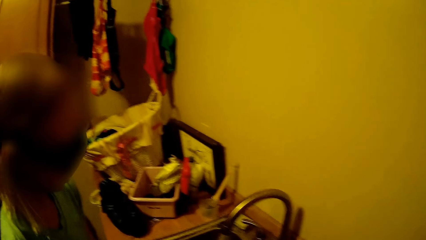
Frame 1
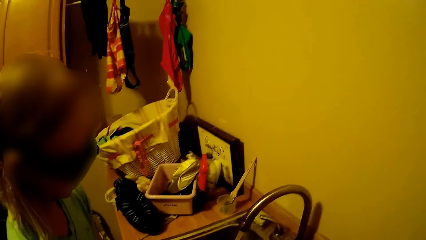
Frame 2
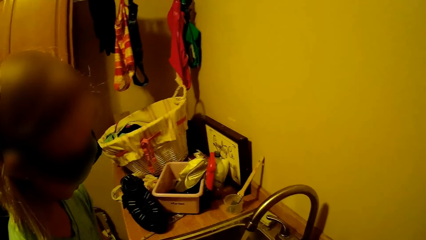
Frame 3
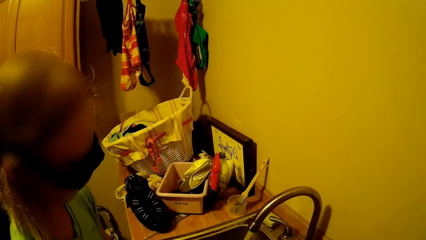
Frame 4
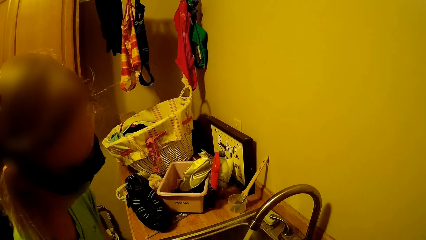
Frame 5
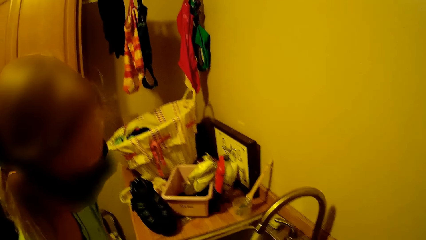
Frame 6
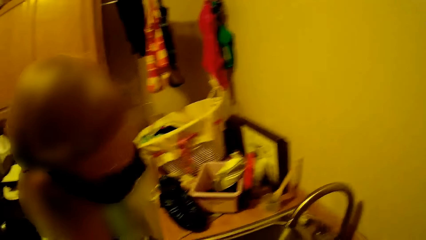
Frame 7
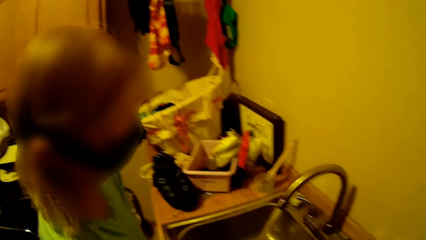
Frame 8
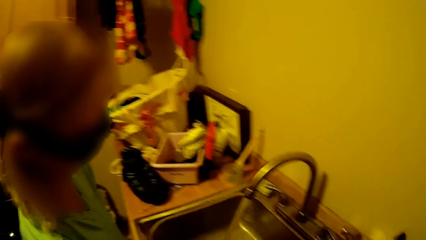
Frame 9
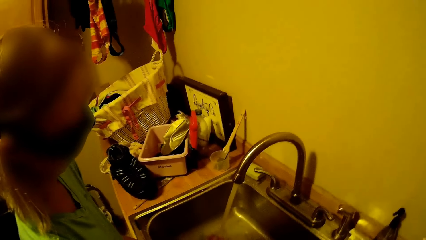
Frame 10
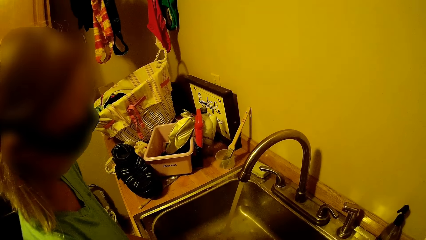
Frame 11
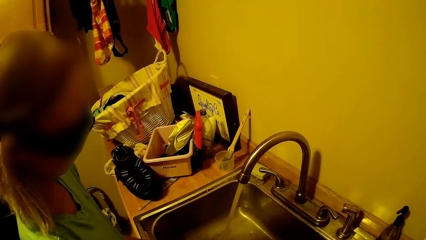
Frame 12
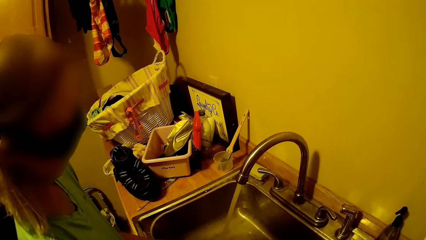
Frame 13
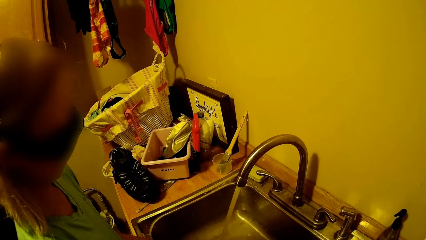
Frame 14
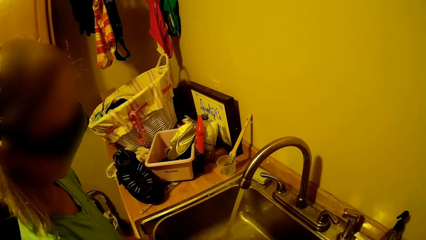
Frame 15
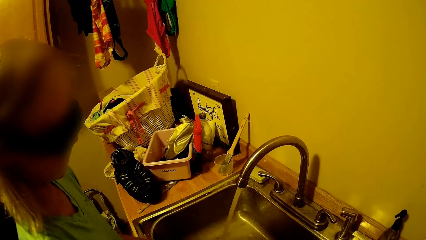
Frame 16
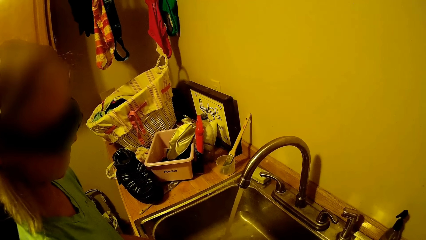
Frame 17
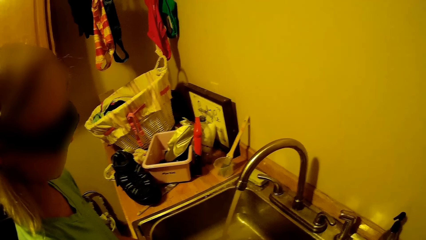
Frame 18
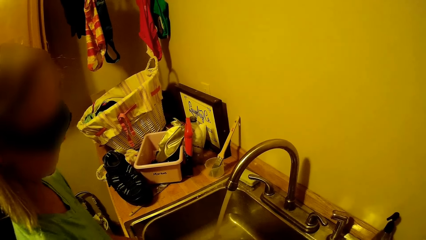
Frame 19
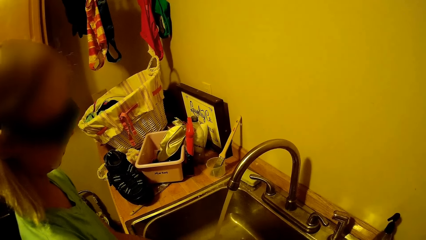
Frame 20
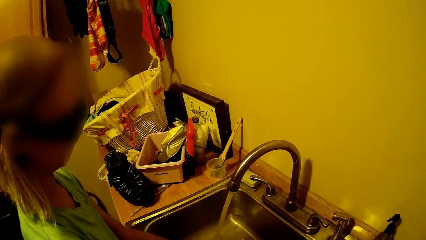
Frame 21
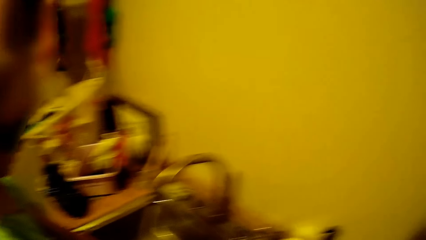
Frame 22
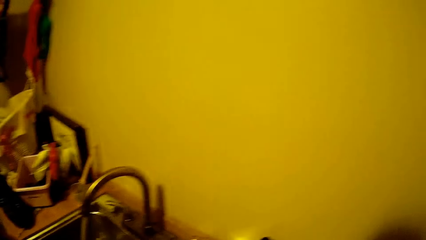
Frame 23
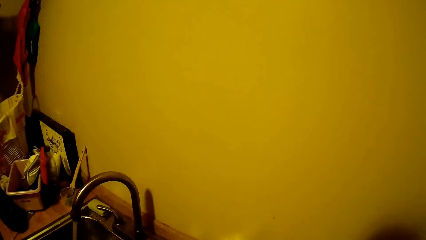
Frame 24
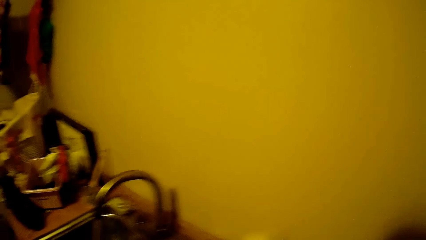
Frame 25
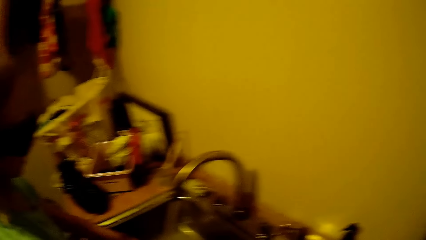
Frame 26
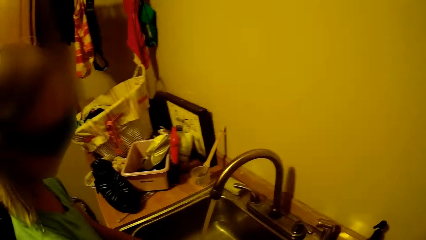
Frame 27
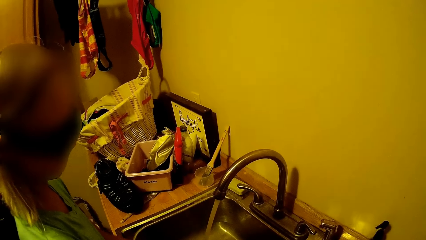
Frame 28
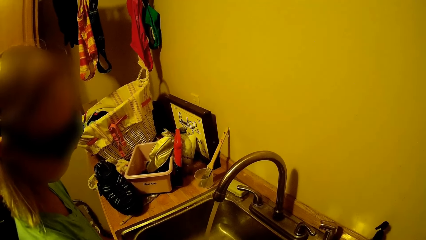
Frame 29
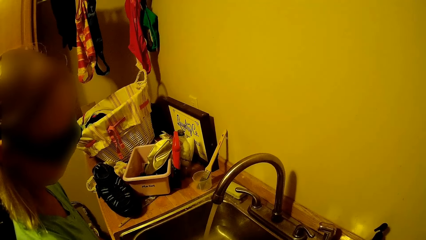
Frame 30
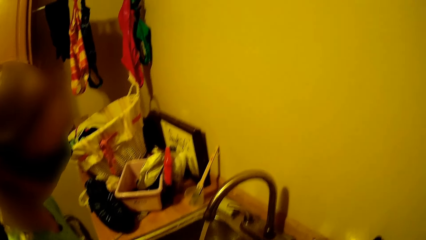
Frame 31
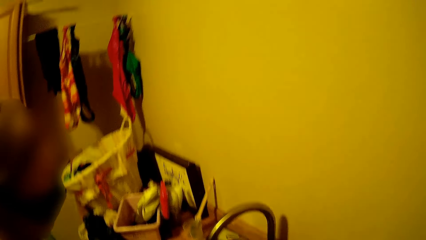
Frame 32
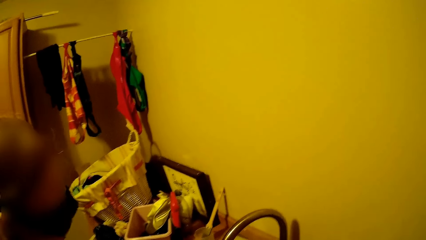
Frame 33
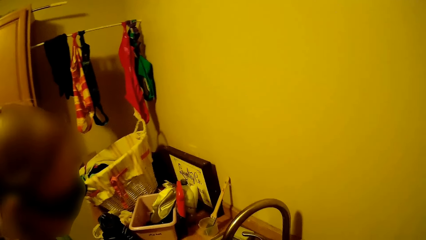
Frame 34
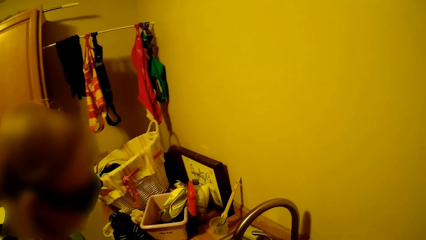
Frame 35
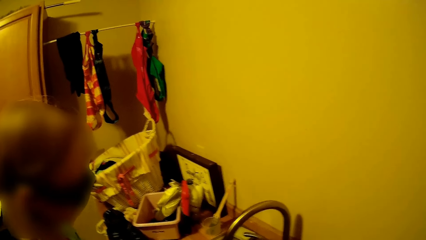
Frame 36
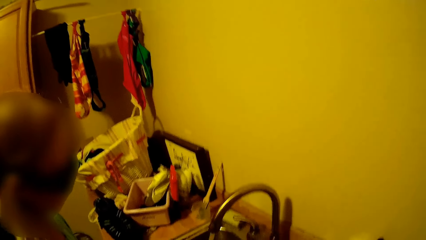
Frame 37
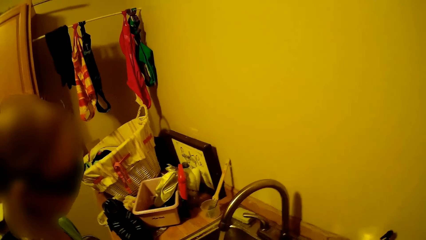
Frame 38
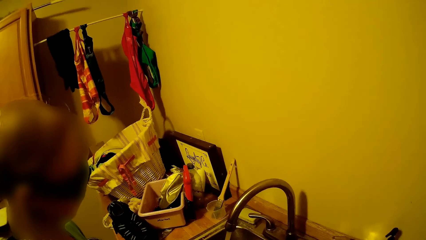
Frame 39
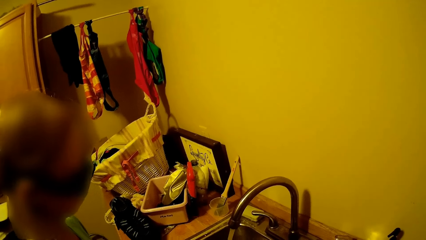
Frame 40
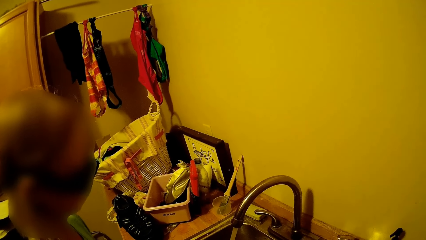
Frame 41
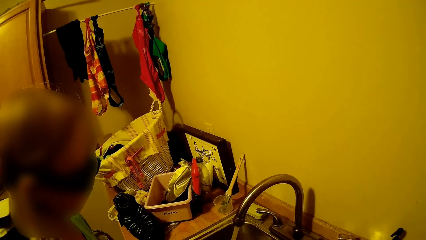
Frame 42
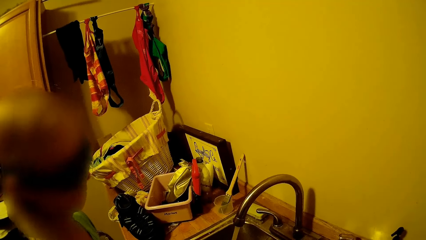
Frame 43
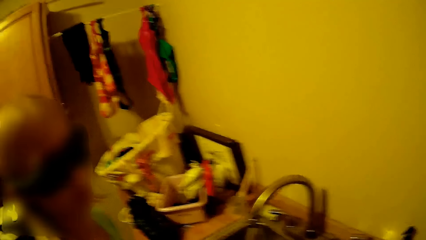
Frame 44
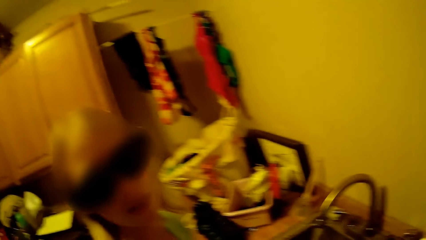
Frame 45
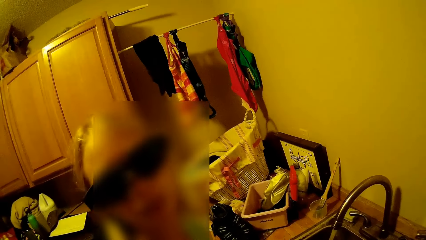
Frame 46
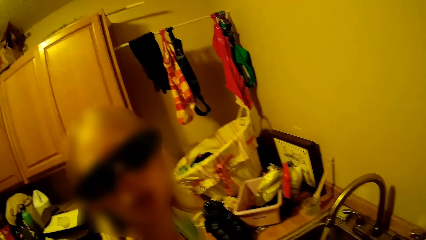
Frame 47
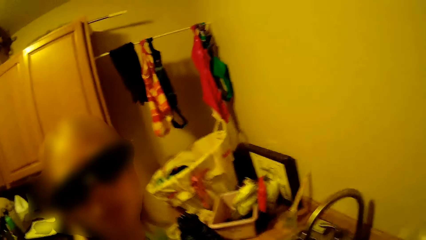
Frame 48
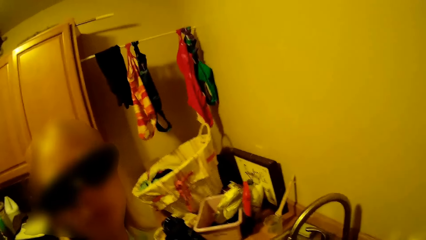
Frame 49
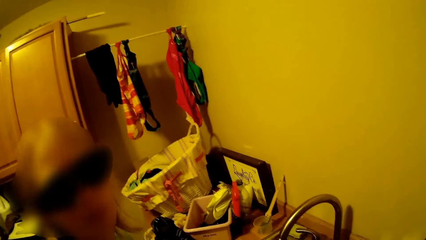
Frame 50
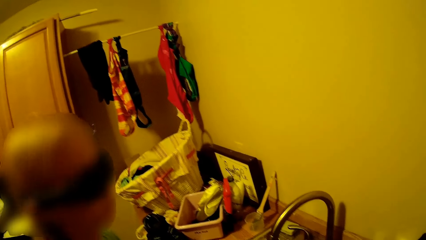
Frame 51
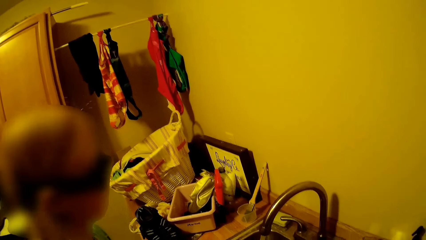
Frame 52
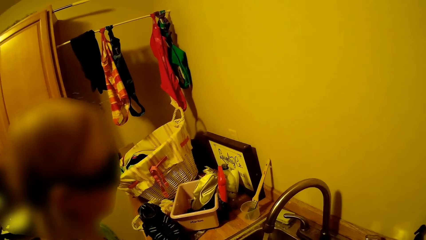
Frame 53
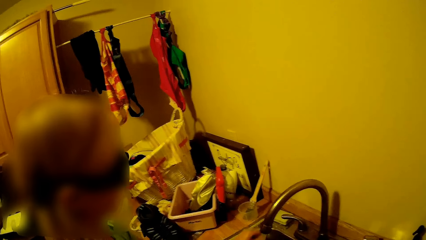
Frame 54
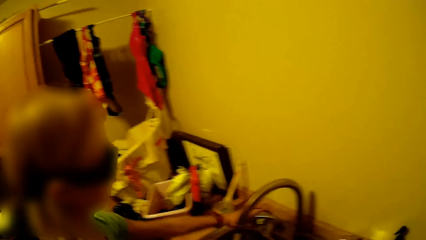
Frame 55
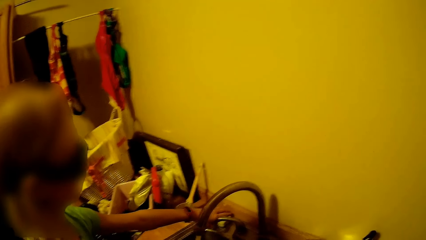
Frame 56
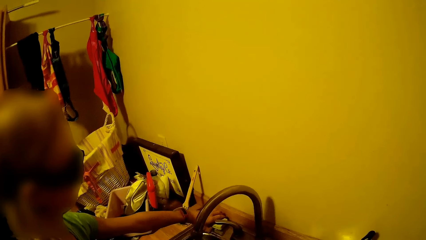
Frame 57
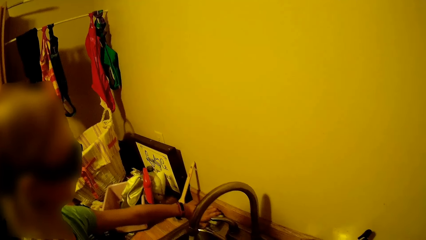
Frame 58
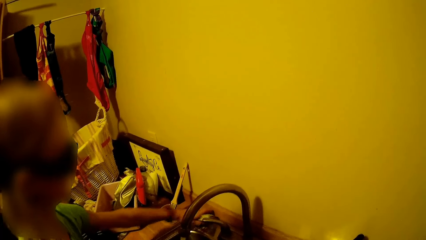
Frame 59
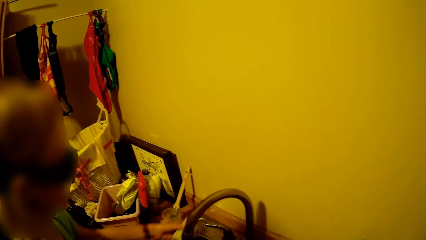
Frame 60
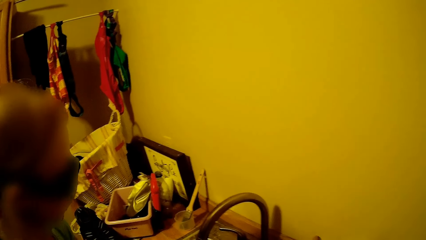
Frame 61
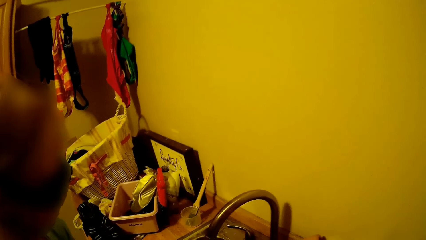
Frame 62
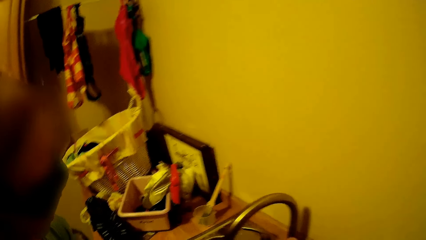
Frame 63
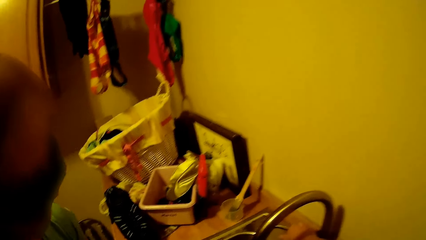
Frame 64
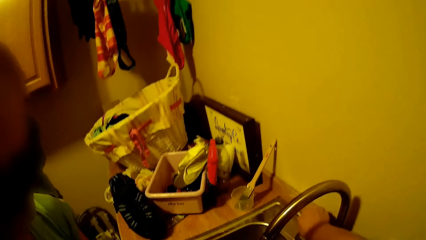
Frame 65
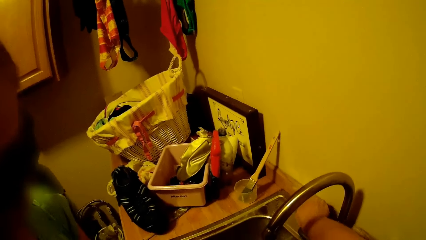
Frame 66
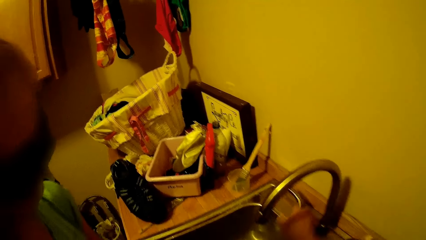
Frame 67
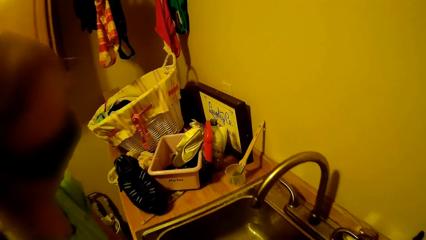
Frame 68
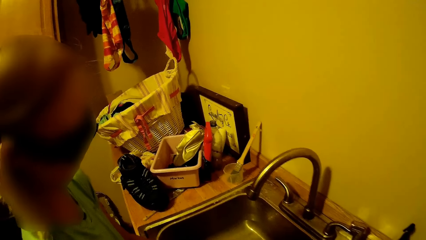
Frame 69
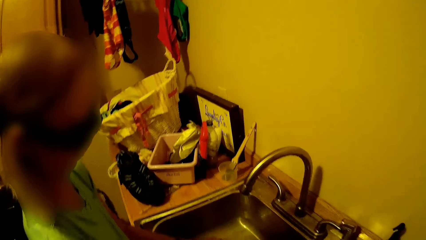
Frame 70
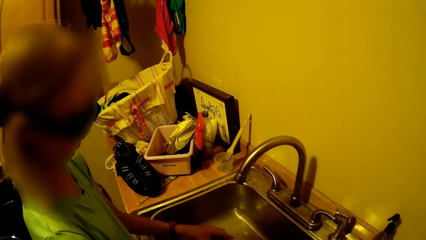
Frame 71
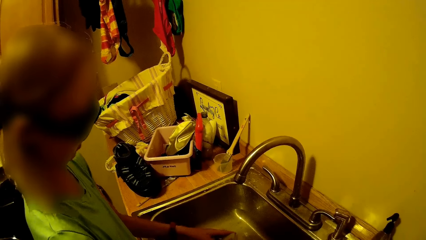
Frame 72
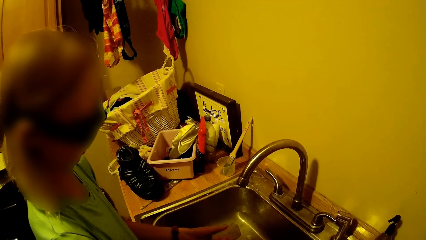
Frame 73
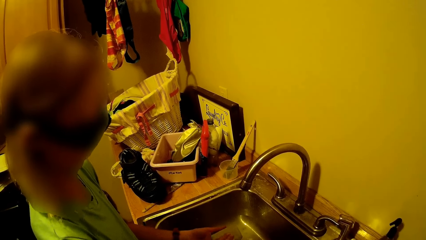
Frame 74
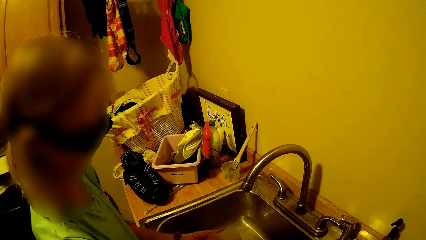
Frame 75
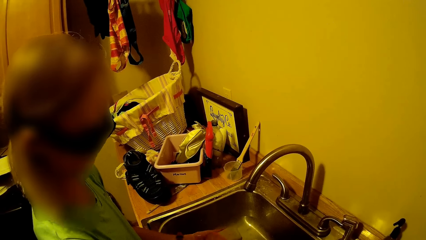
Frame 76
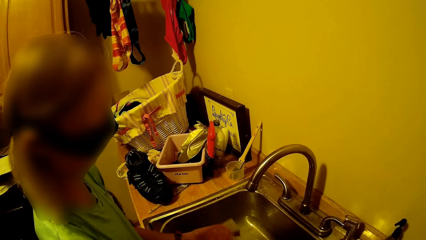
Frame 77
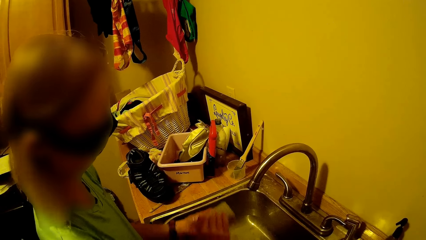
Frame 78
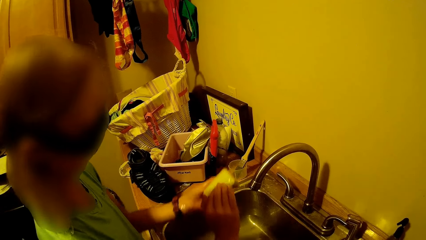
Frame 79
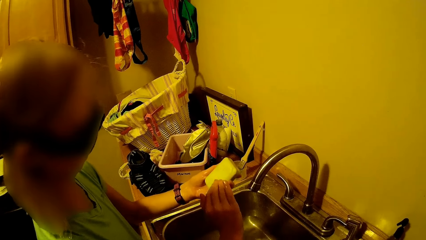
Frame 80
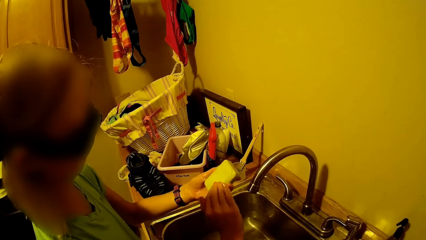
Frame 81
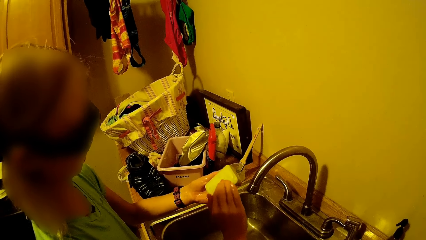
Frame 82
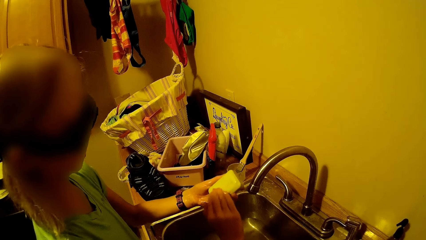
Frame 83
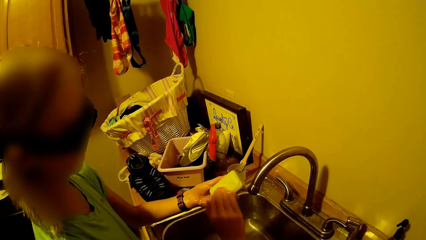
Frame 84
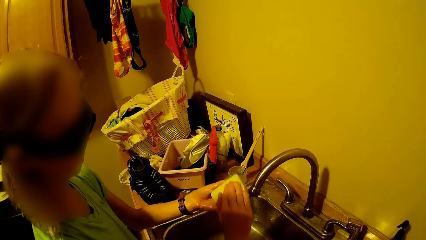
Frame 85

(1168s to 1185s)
A lady cleans the hands. The lady puts the hands in the sink. The camera wearer looks around. They look around again. The lady looks at the camera wearer. The lady picks up the soap. The lady closes the tap. The camera wearer looks around. The lady rubs the hand on the soap, looks at the soap, holds the bar soap, and rubs the hand on the soap.
